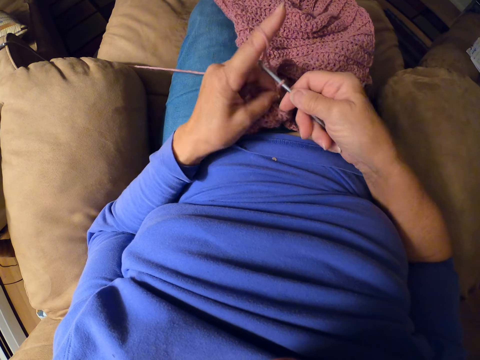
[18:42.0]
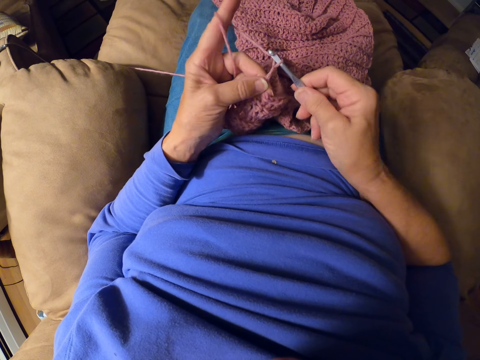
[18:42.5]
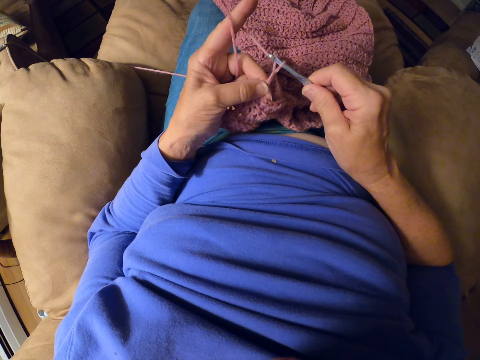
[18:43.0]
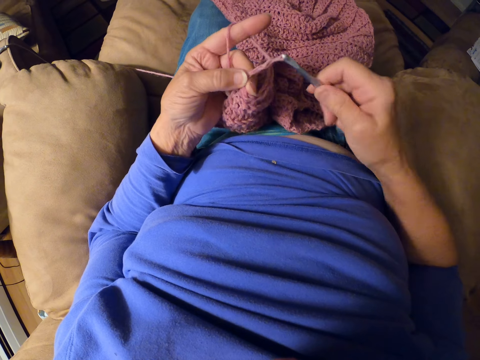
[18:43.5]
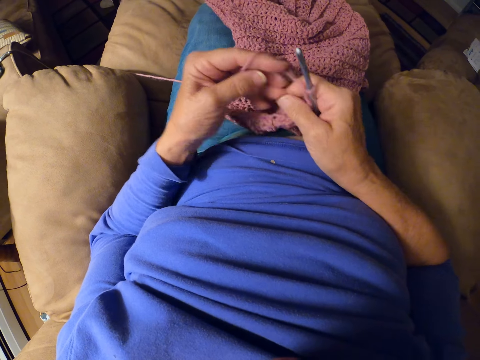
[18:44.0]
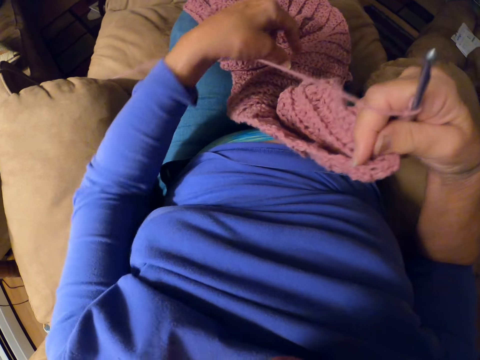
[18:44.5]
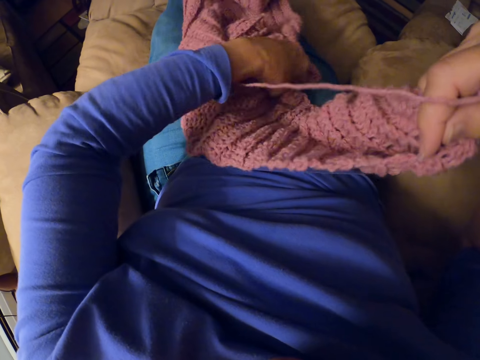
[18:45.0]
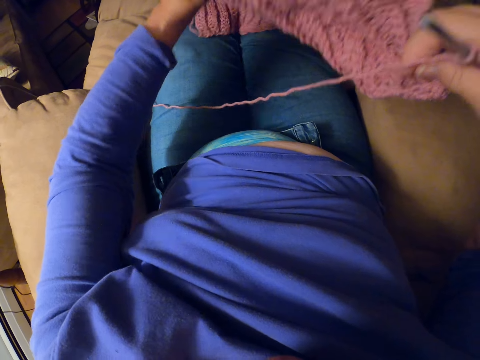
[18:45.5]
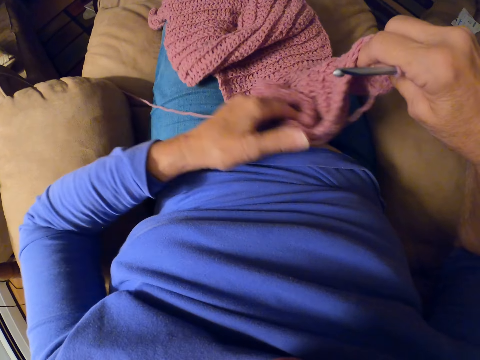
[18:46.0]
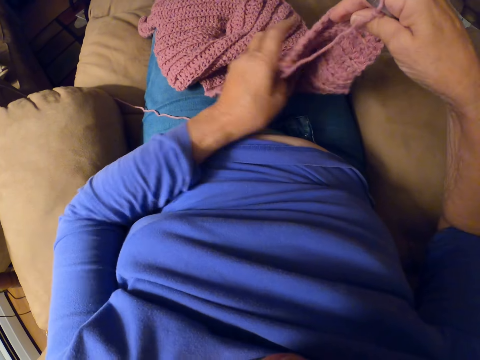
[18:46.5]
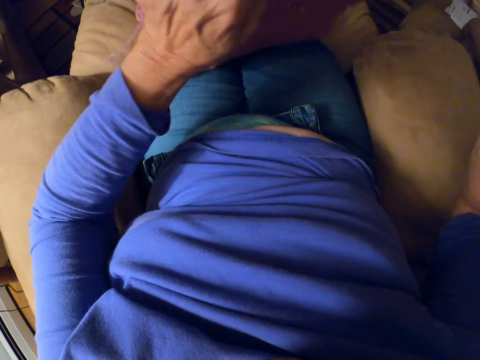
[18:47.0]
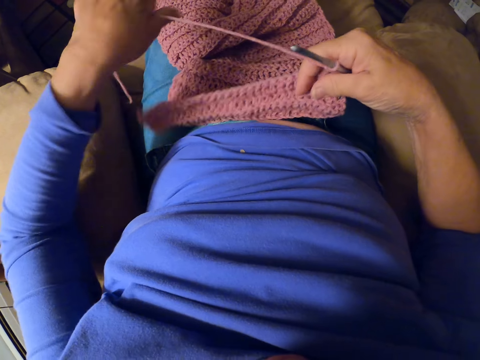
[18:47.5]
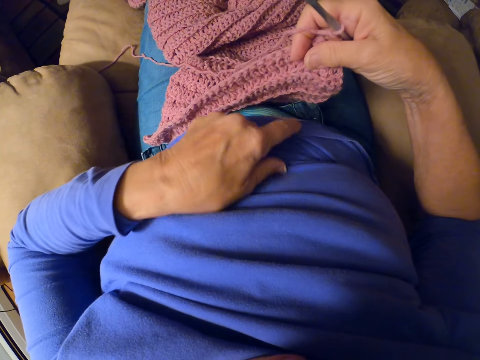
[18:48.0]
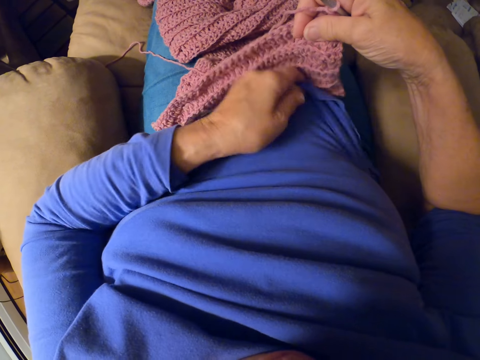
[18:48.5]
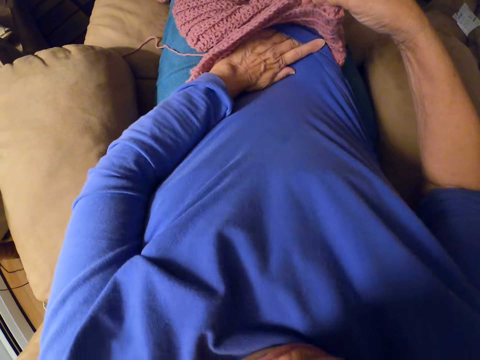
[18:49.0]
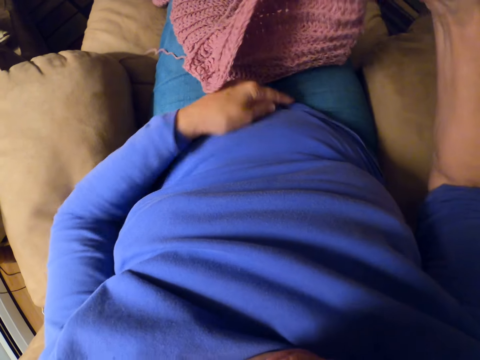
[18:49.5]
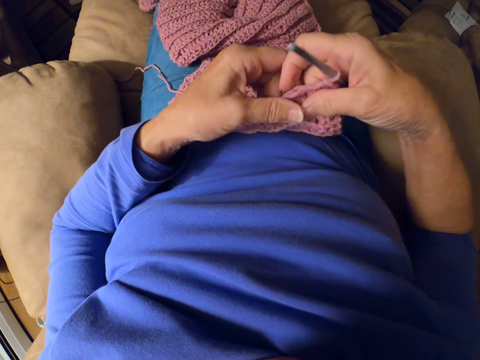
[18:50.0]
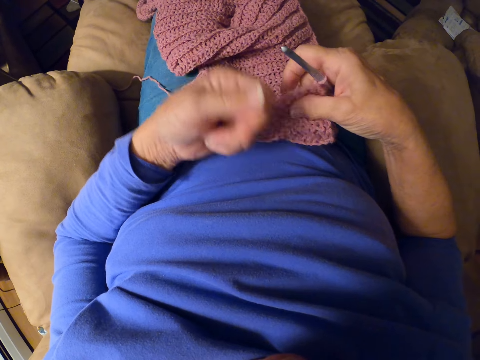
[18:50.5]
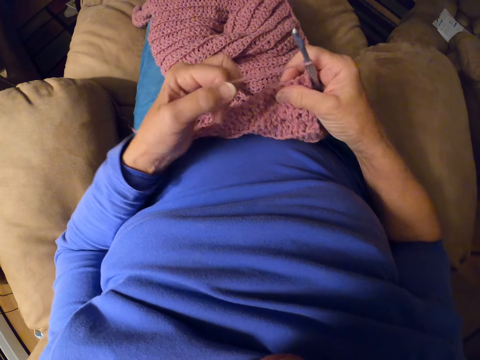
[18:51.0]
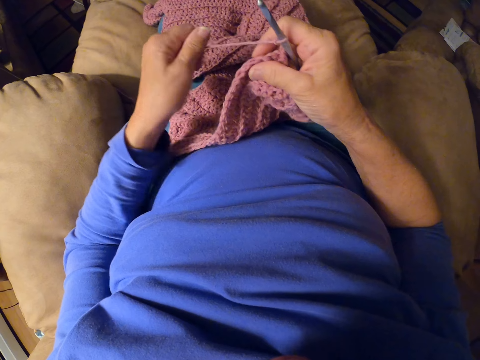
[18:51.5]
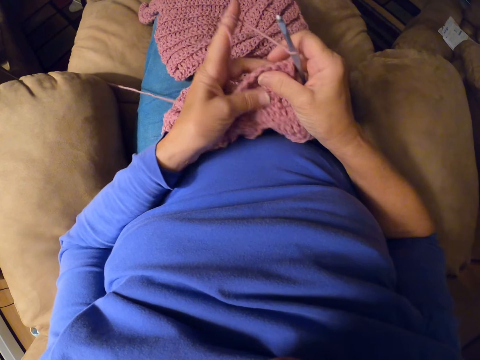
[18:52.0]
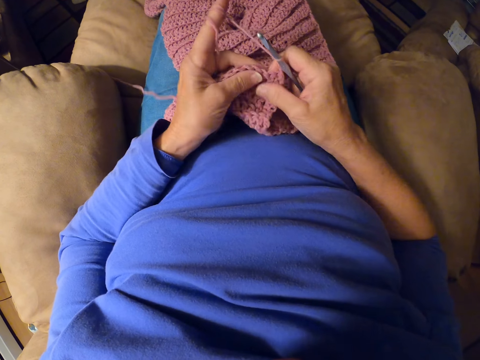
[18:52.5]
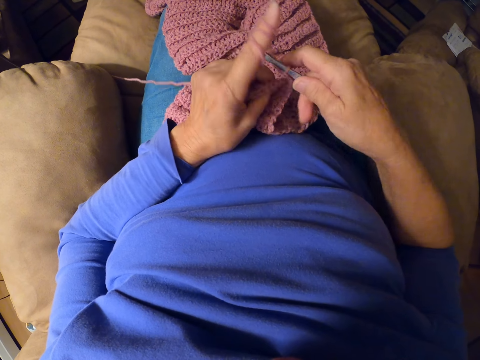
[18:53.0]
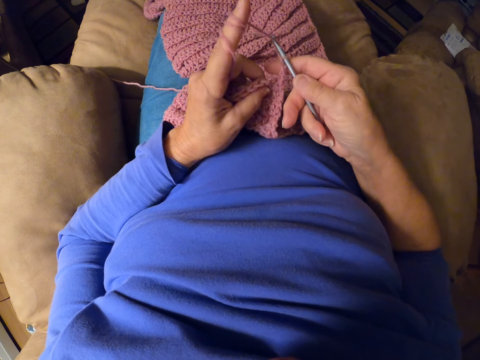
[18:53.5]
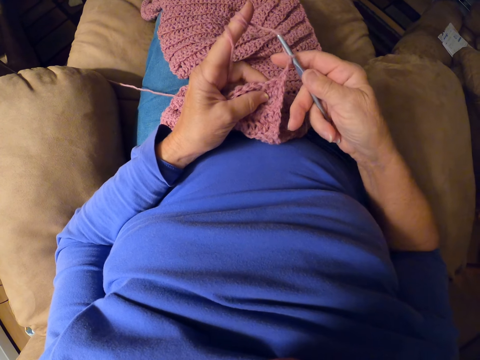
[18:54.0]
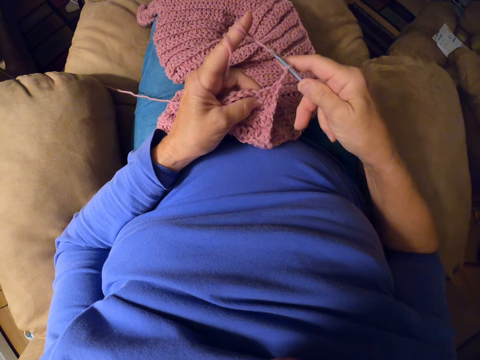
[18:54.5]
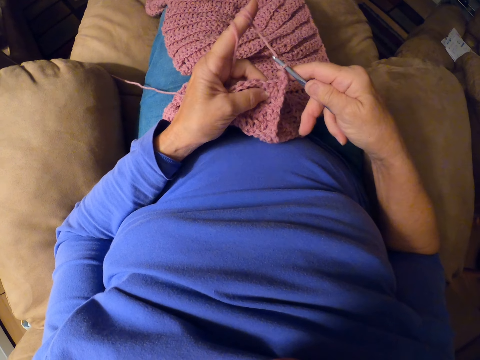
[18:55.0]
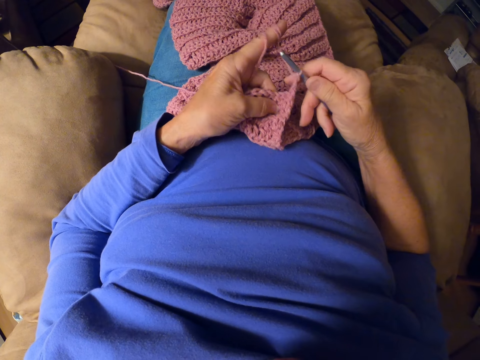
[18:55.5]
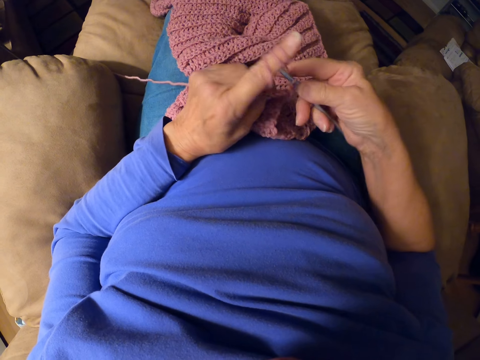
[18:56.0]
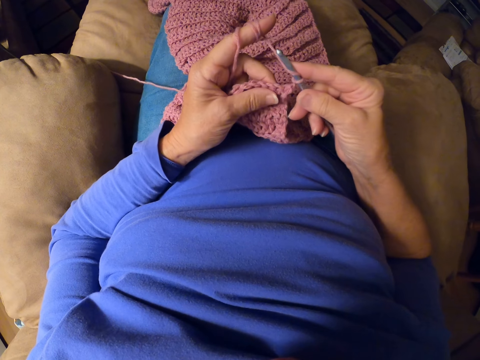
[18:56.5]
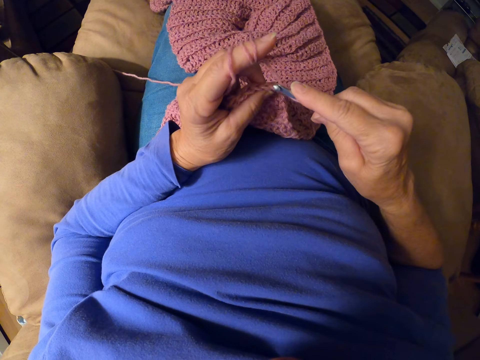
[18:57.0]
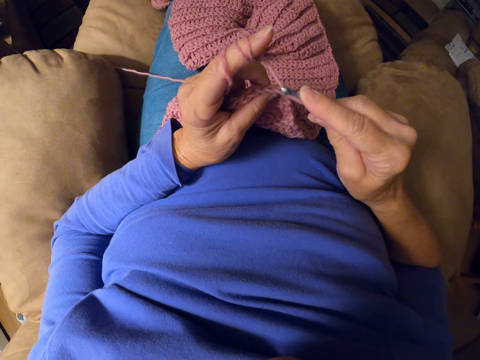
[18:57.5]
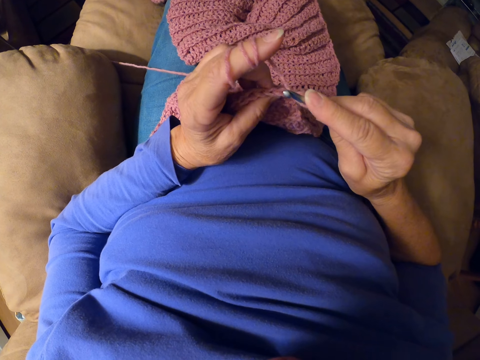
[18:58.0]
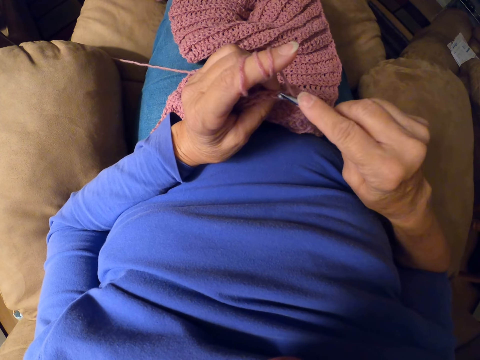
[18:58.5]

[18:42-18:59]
The camera wearer adjusts the fabric. She adjusts her shirt, rolls yarn around her finger, adjusts the thread, adjusts the fabric, and crochets the fabric with the crochet hook.

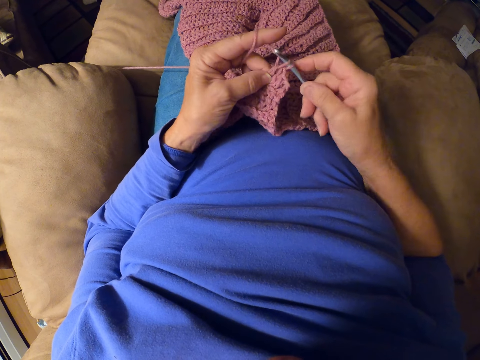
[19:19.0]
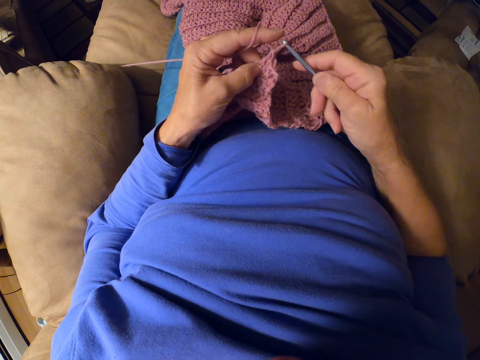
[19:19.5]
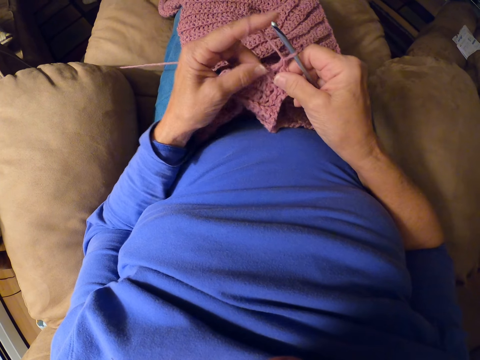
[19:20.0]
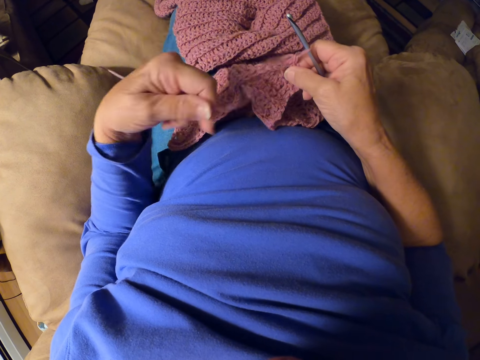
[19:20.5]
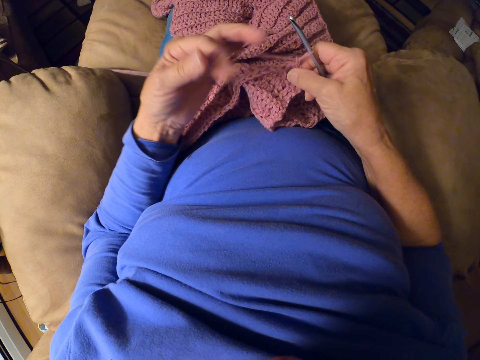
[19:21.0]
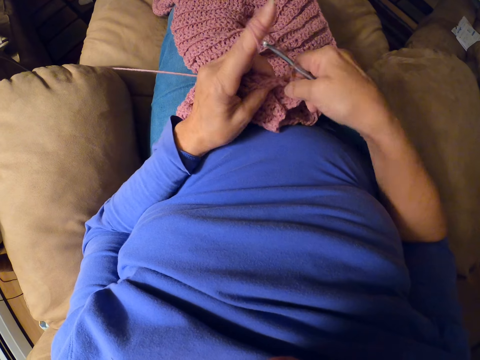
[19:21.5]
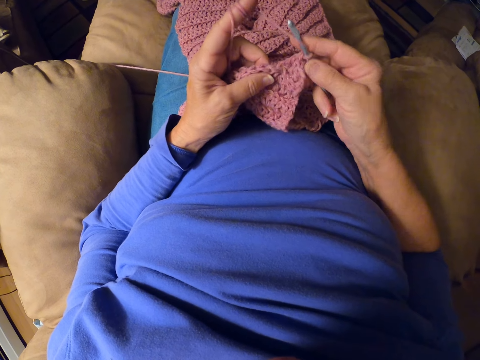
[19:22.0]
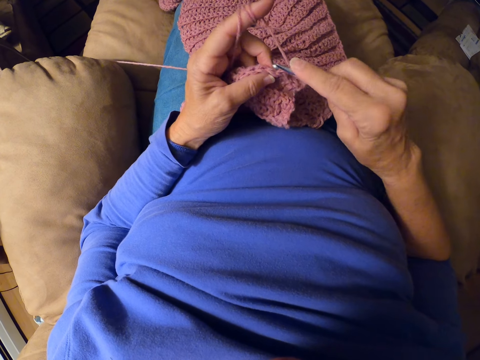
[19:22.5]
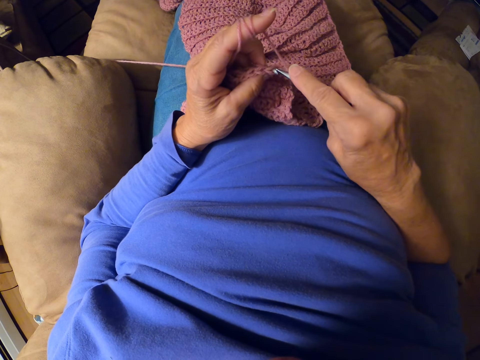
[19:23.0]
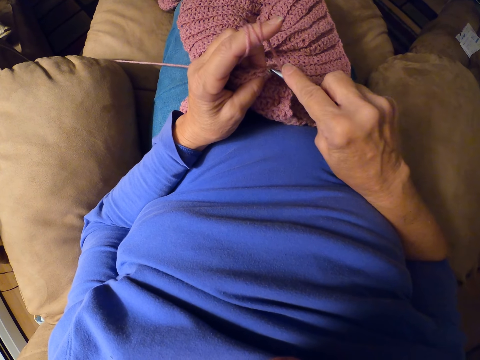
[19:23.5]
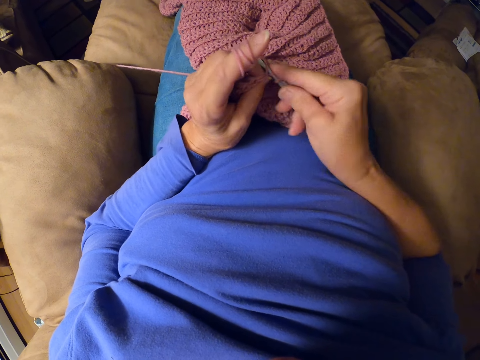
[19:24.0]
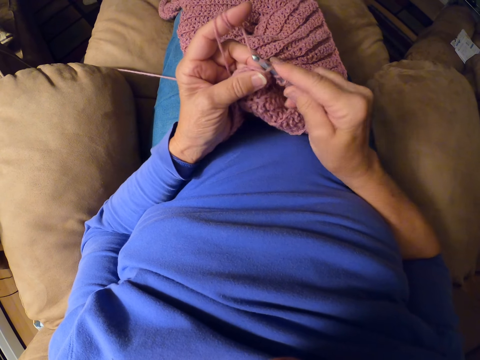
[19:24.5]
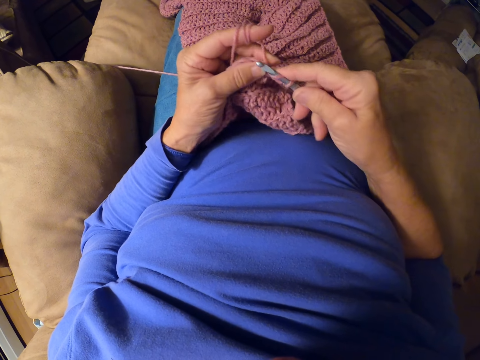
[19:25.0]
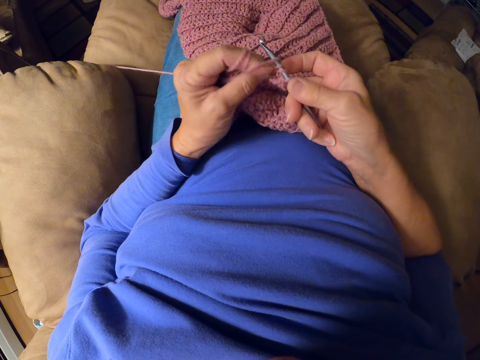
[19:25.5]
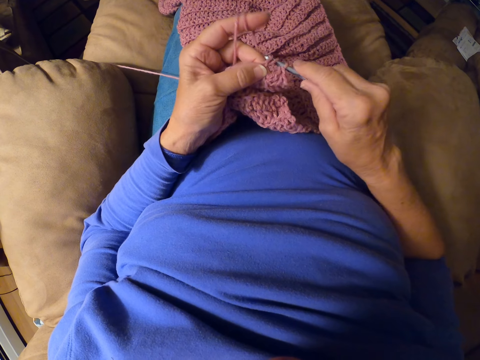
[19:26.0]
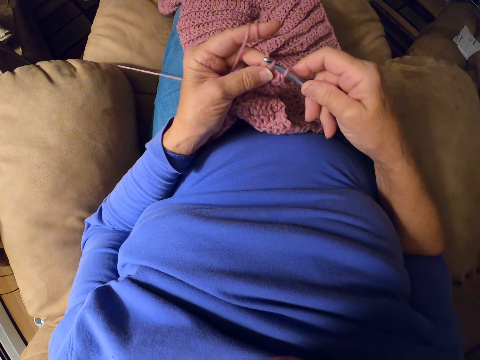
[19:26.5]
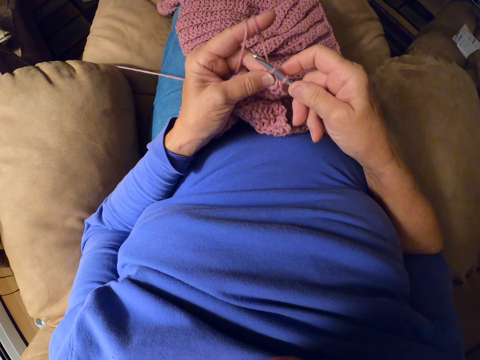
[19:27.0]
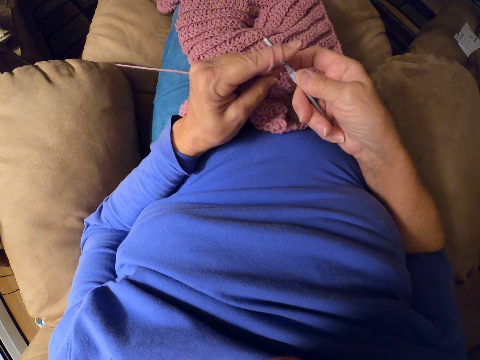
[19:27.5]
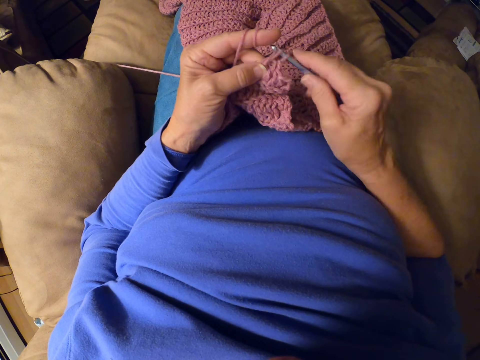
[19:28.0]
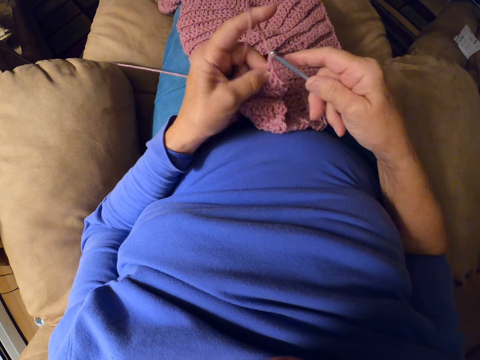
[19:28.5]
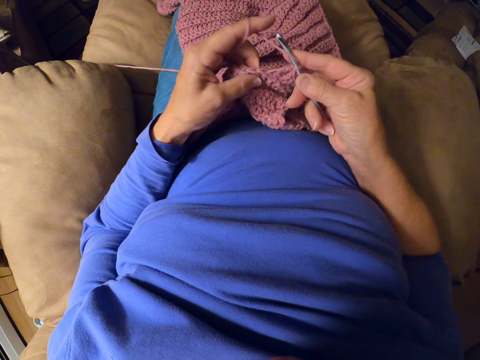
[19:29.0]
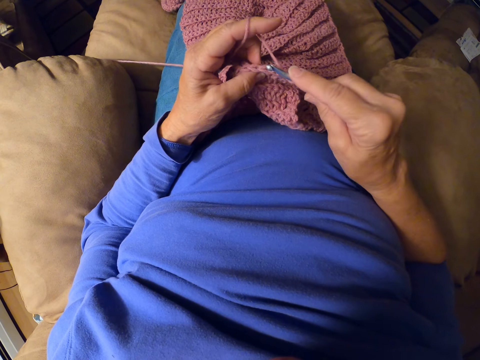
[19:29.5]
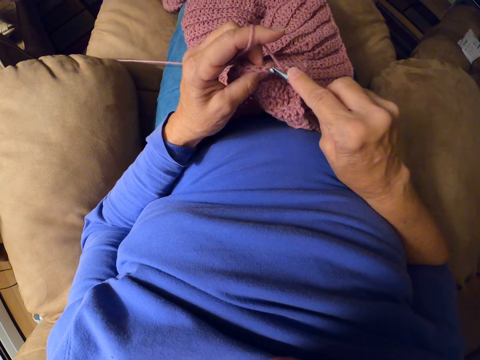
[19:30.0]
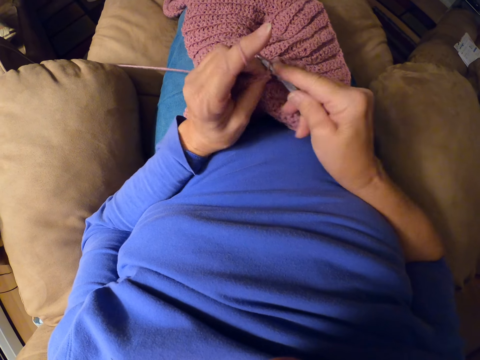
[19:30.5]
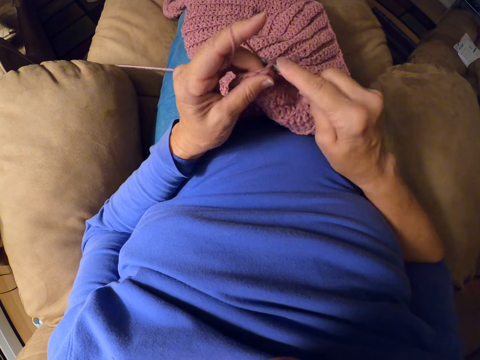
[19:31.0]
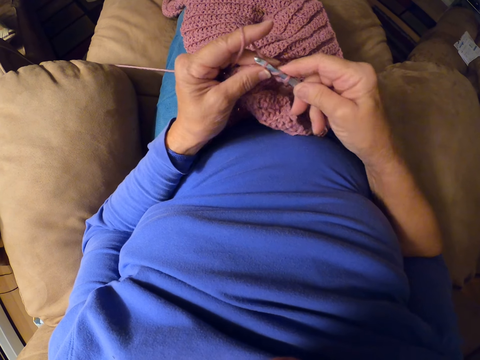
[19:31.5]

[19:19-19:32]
The camera wearer adjusts the thread. She rolls the yarn around her finger. She crochets the garment with the crochet hook.
